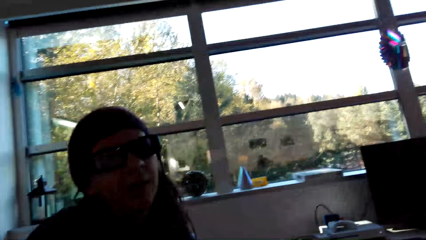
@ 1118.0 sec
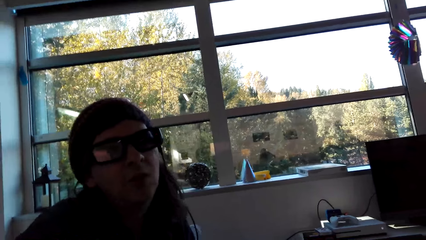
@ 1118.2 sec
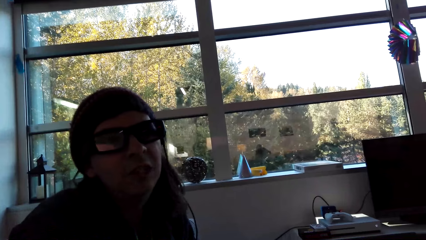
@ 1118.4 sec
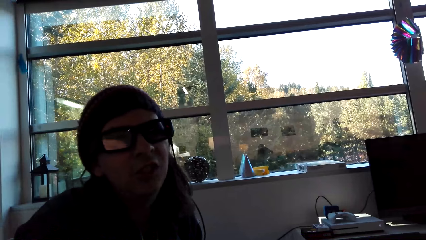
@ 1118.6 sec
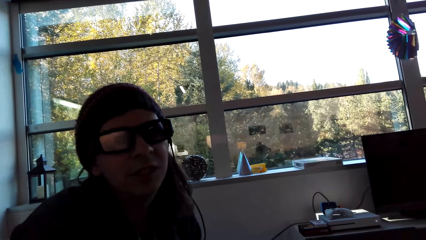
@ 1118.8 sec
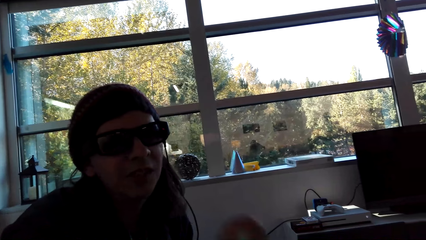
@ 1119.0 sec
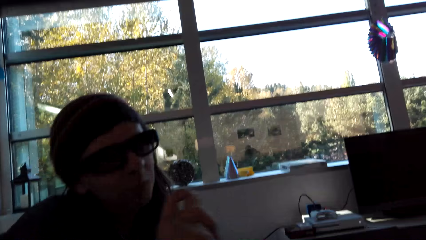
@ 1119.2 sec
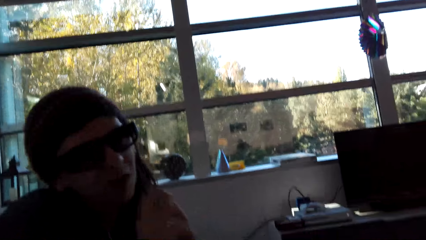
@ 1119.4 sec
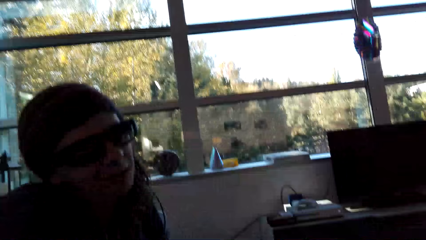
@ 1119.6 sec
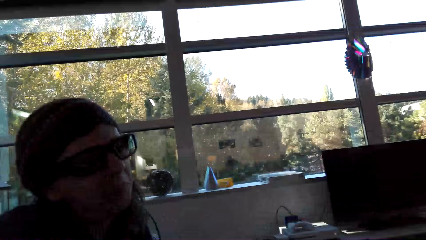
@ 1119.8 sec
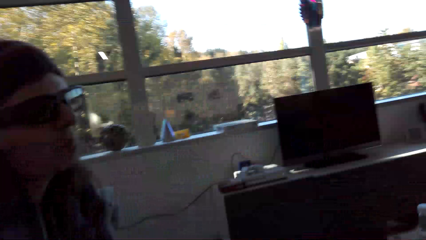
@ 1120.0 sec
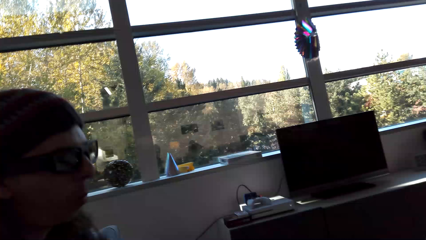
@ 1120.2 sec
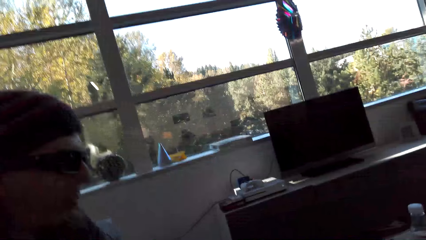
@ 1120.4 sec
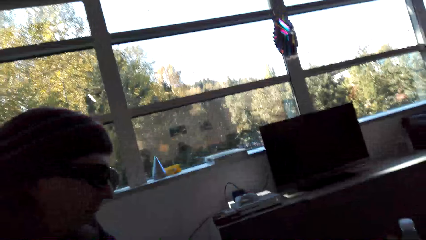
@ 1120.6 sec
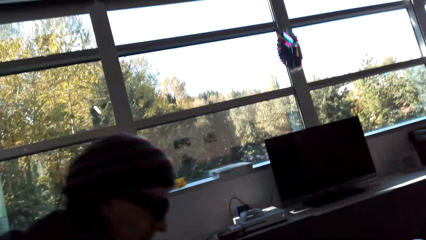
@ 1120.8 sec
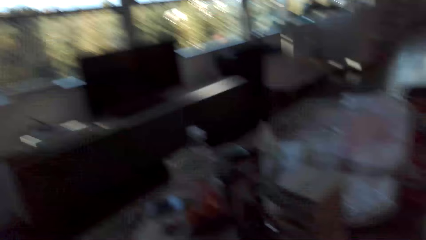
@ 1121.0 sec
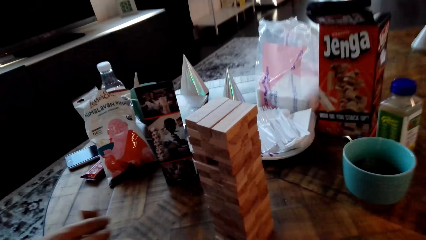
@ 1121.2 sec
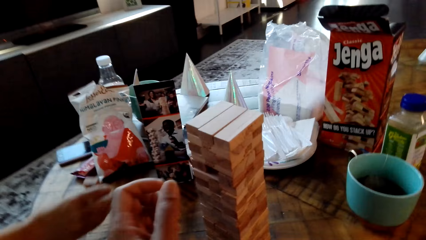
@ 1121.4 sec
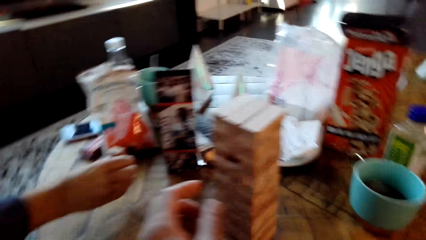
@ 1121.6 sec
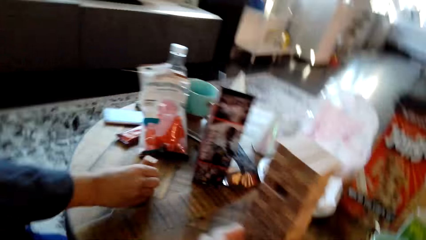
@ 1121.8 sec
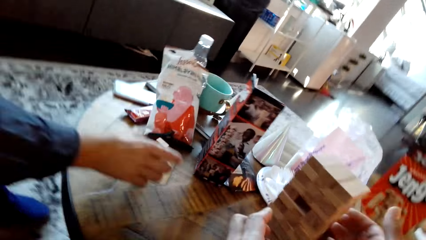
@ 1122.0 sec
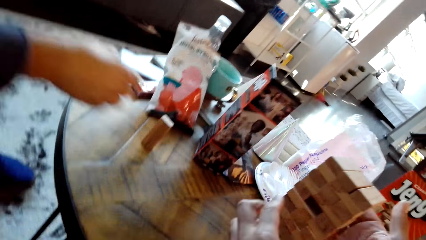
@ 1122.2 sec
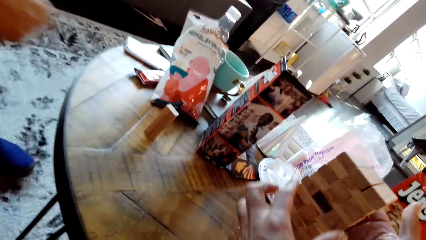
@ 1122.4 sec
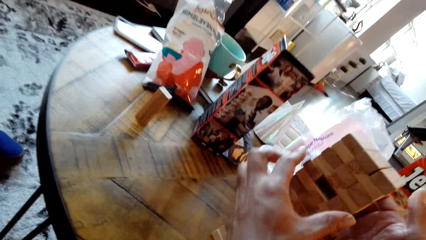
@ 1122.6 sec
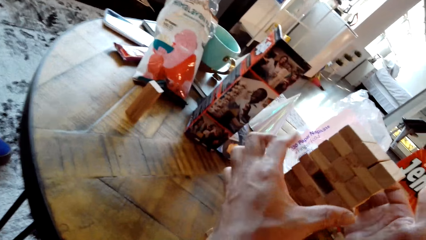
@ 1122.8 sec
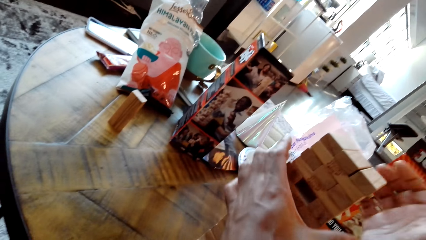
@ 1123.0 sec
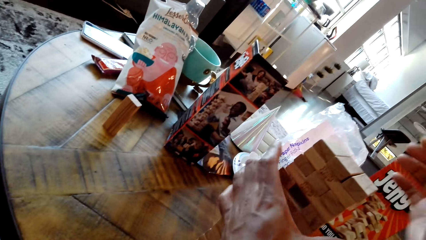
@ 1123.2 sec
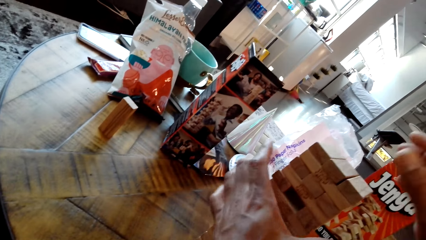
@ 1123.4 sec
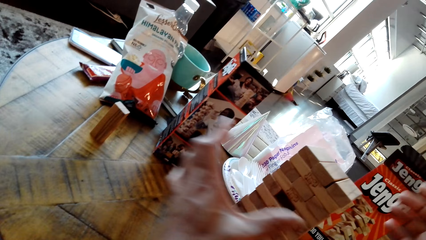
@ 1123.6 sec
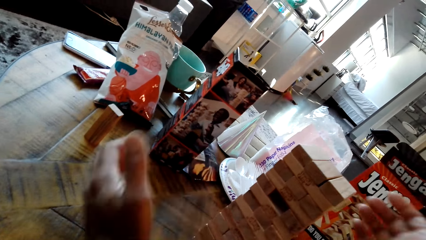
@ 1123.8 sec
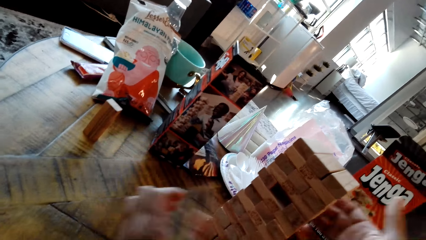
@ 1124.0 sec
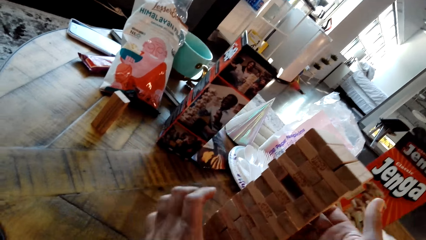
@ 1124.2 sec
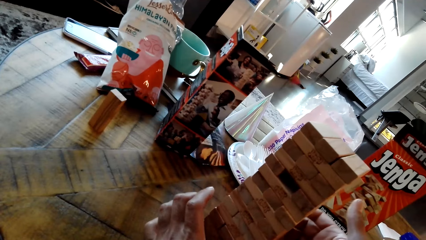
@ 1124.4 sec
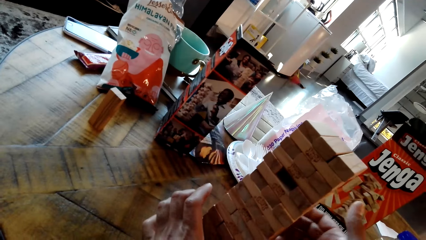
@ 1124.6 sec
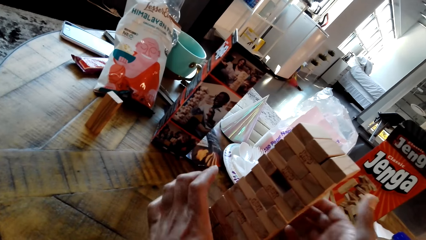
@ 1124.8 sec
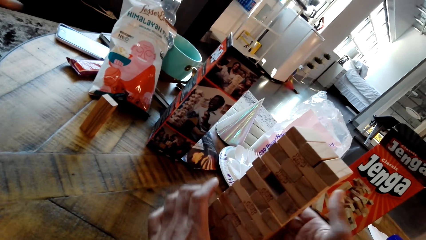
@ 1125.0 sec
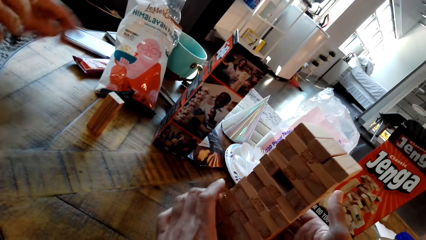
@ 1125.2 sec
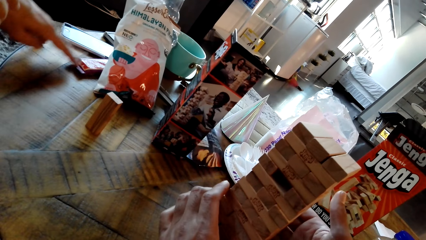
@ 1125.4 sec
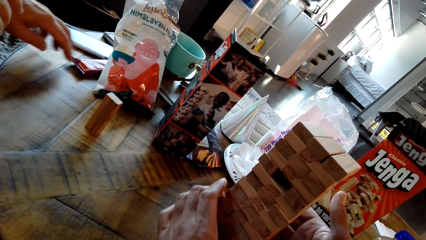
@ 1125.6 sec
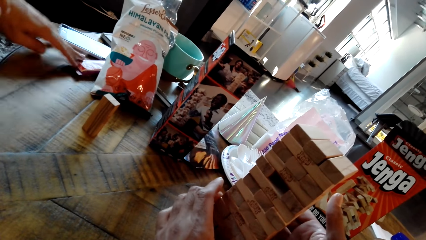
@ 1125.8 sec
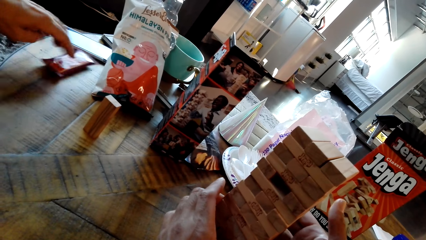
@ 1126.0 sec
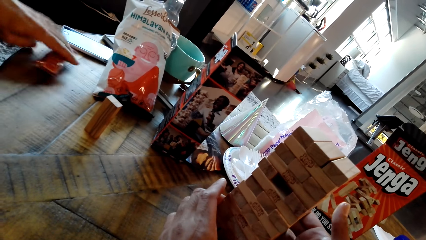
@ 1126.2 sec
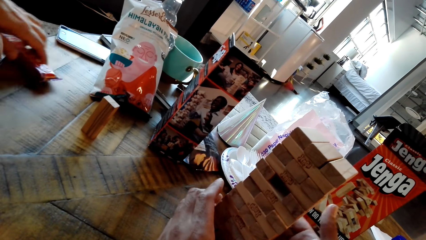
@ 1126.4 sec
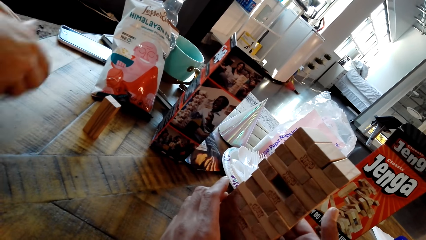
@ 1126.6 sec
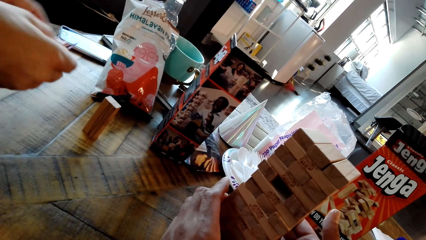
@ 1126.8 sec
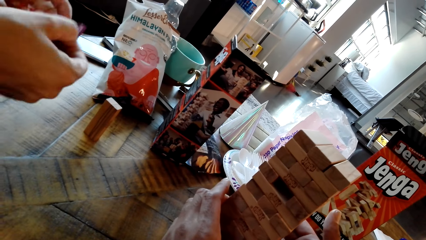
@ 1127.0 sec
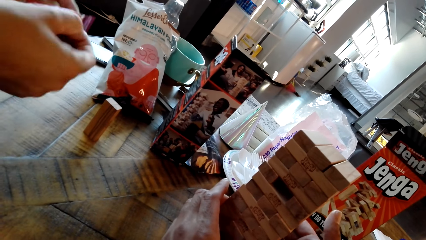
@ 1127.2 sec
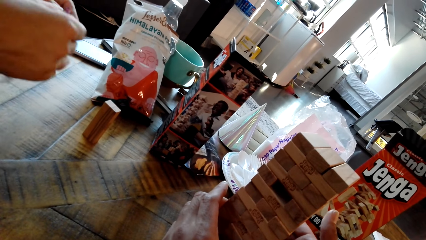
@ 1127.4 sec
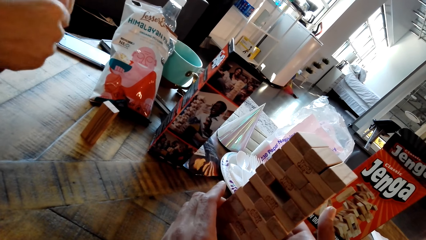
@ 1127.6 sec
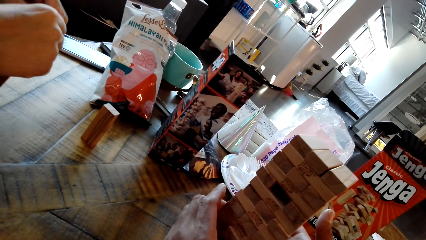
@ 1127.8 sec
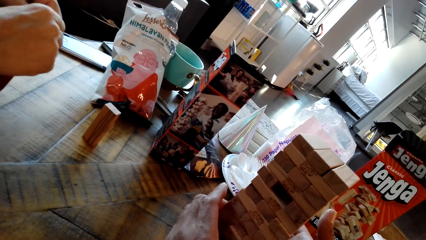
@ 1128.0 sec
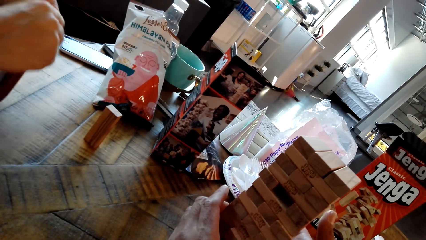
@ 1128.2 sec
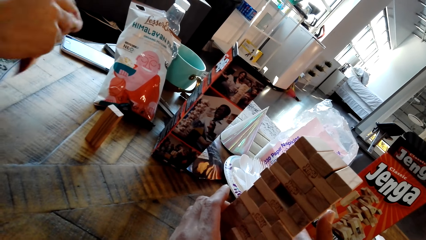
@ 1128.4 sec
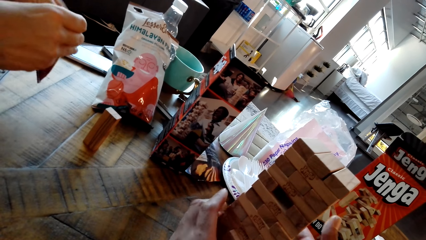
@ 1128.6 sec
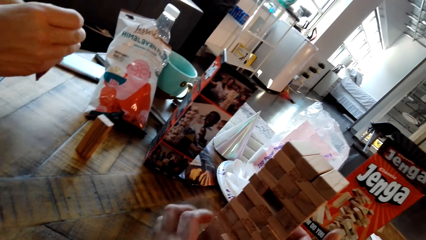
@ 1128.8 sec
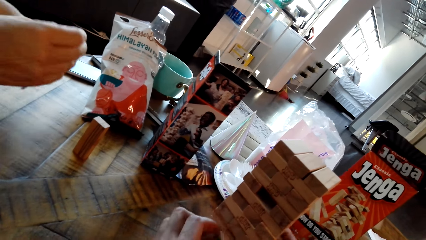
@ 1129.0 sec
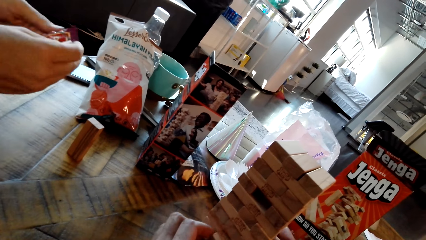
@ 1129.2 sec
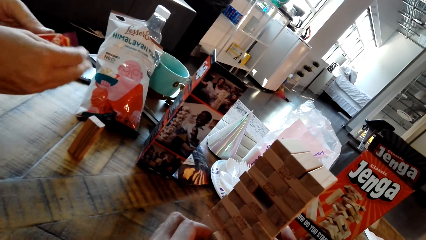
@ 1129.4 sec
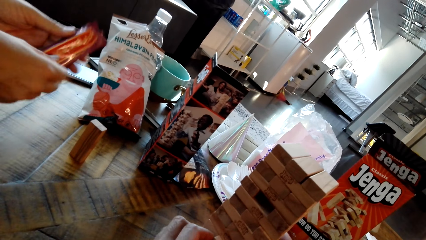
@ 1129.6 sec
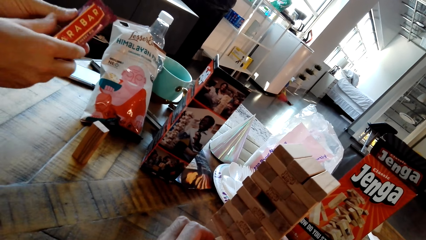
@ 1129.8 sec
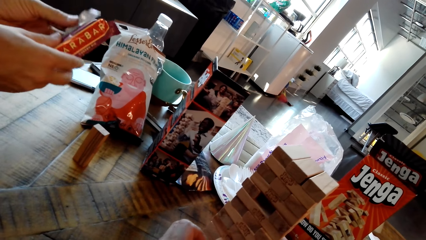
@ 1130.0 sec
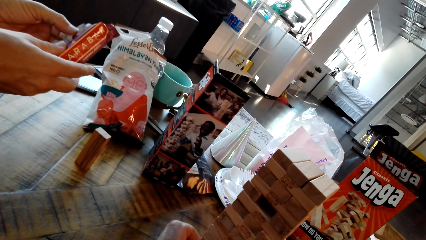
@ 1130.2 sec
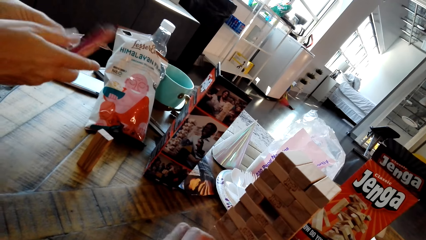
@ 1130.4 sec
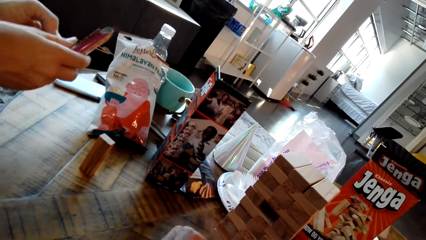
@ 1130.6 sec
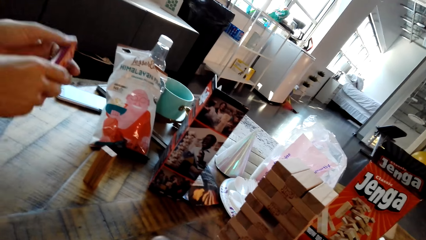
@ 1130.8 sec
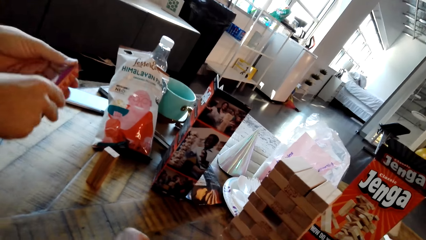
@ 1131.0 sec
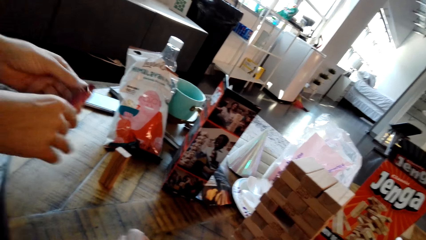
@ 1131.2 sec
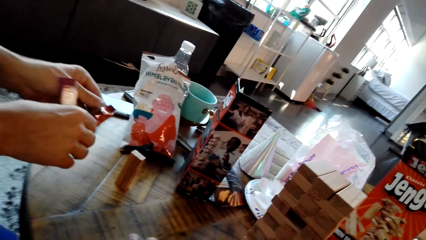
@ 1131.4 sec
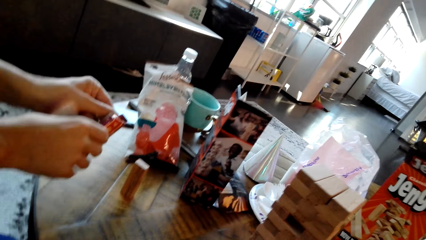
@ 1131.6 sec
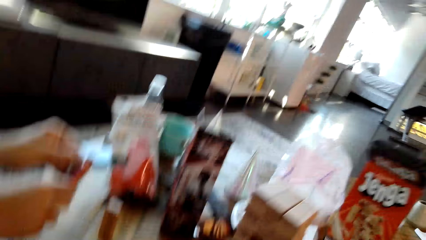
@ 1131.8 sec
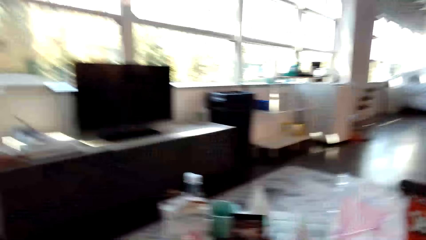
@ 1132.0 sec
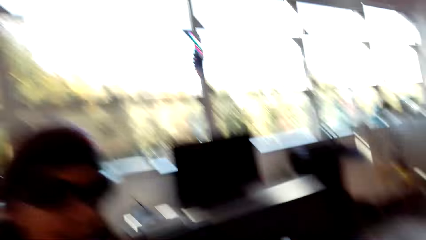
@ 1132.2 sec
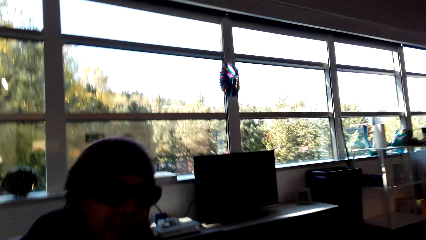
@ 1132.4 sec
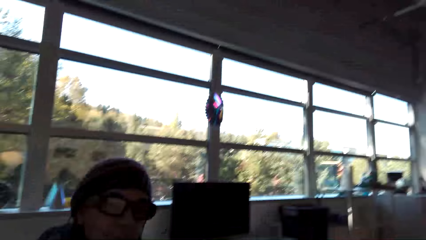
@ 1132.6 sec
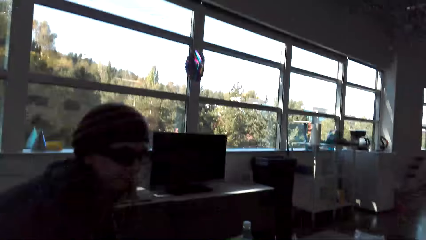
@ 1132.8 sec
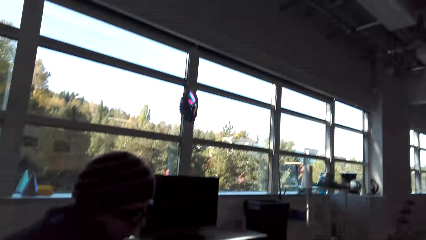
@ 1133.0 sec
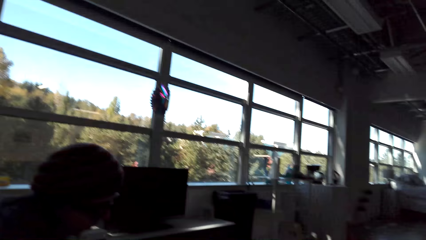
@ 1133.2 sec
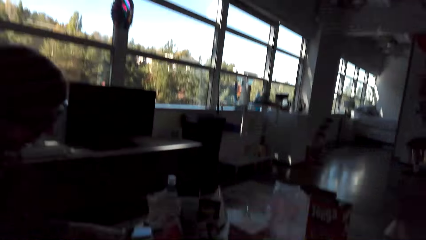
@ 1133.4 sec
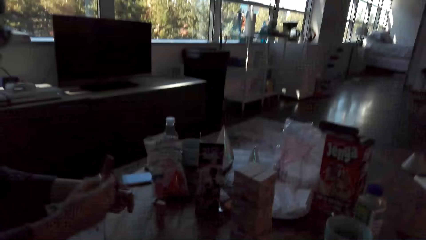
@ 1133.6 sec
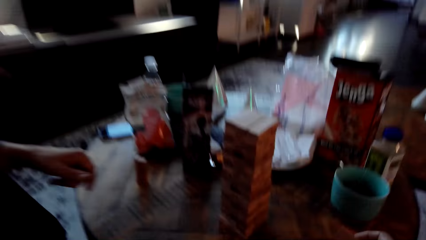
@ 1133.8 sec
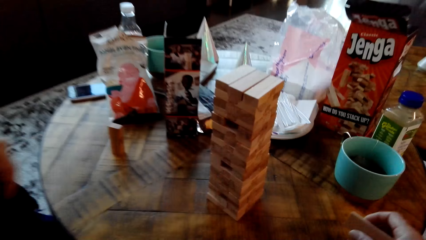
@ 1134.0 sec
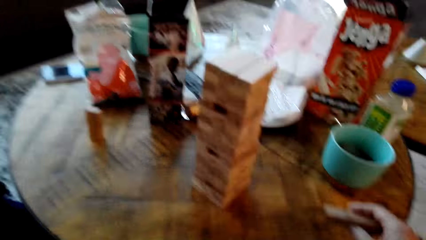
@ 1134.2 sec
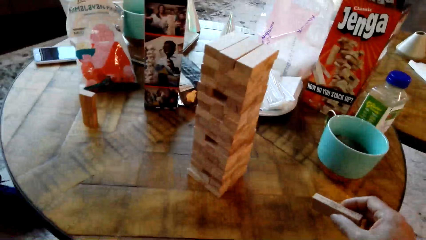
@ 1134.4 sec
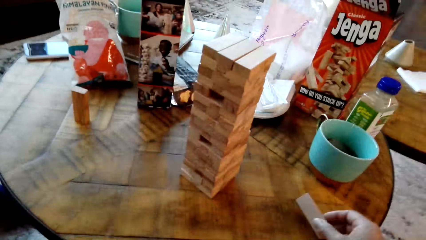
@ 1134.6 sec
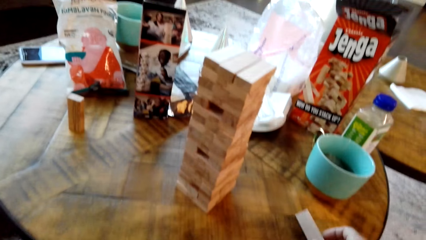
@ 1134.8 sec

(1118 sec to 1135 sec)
A person looks at the camera wearer. The camera wearer holds something on the table. The person picks something from the table. The camera wearer removes a wood.
